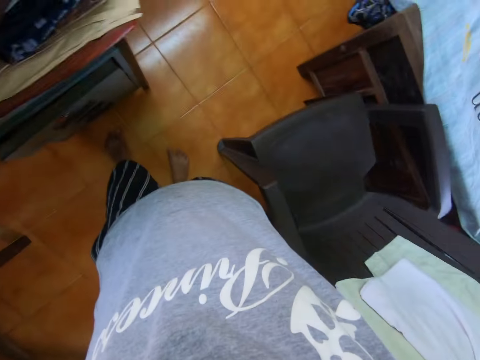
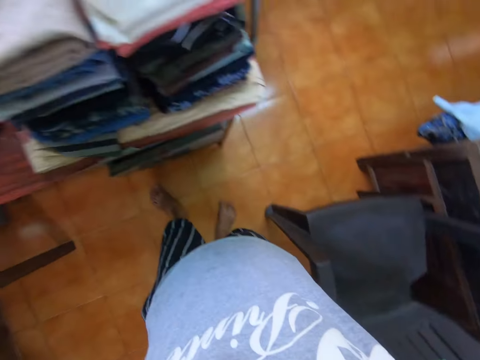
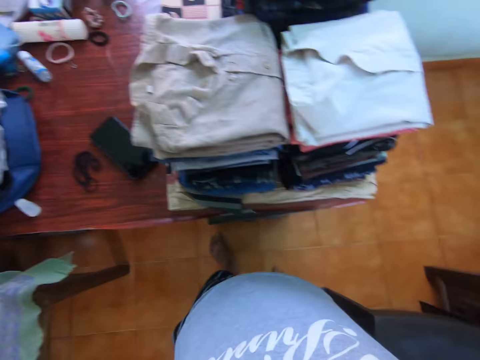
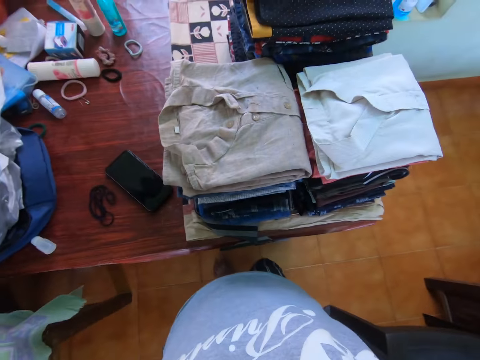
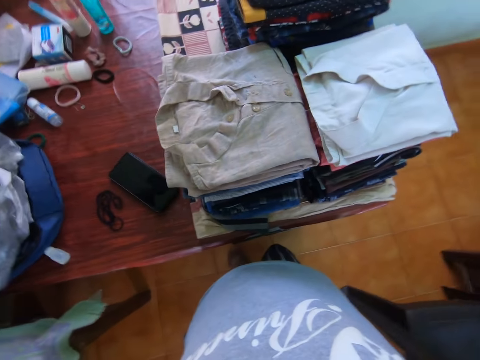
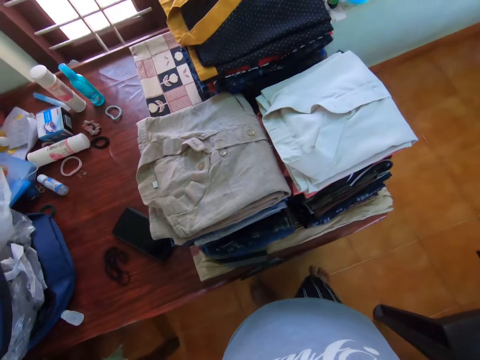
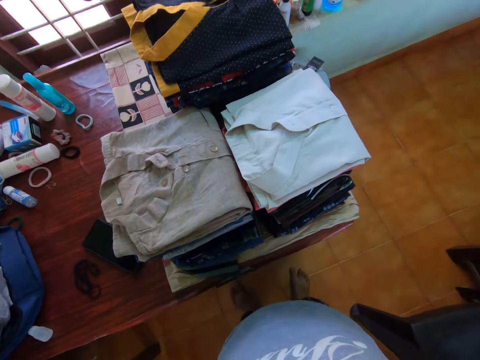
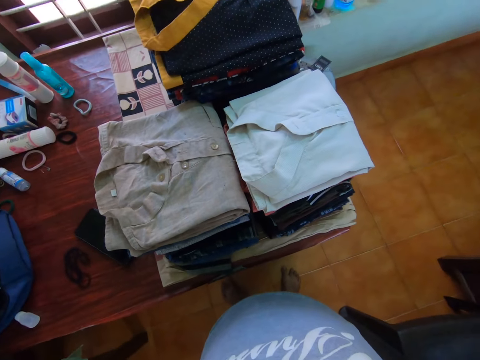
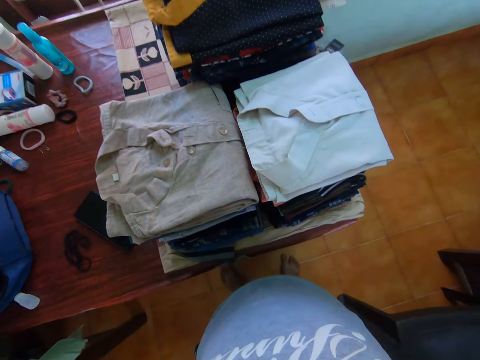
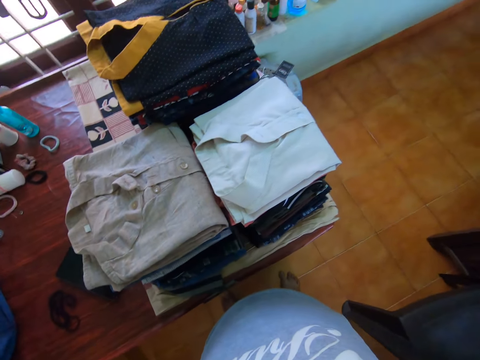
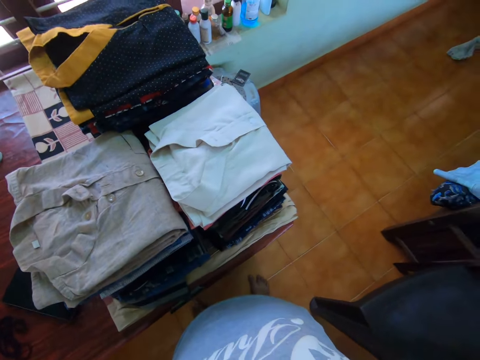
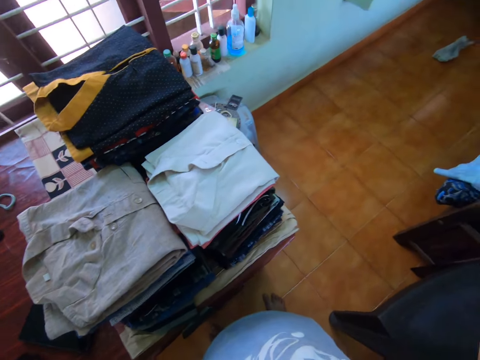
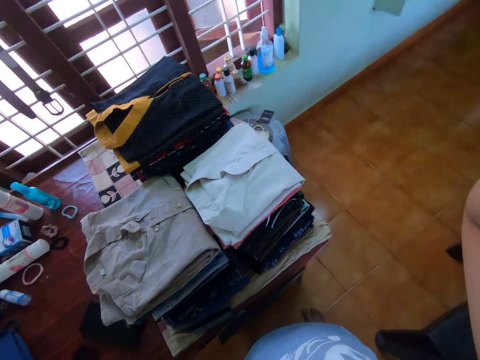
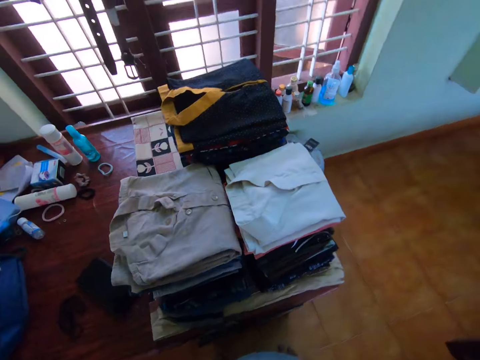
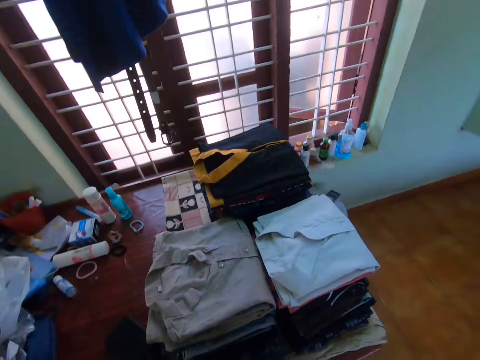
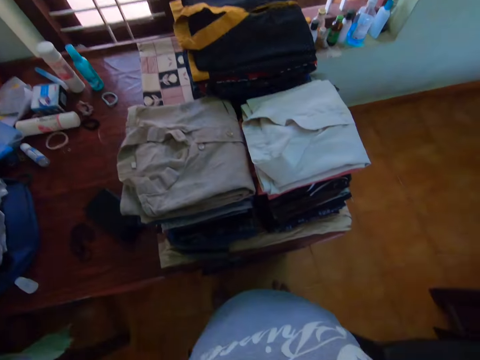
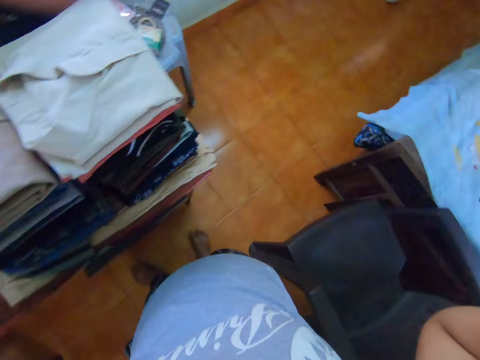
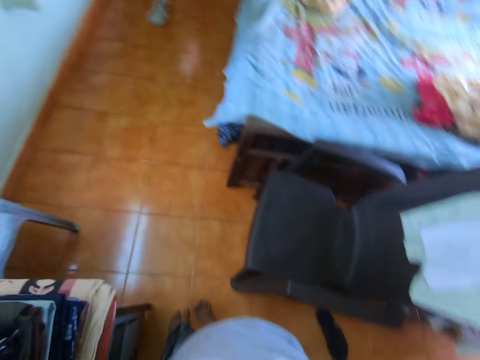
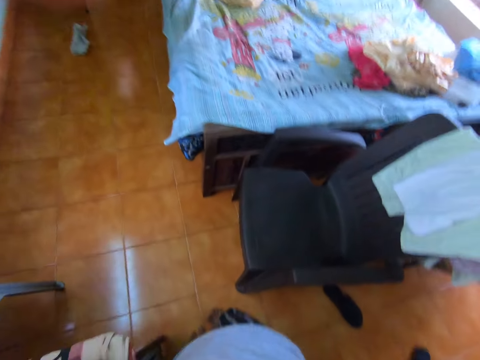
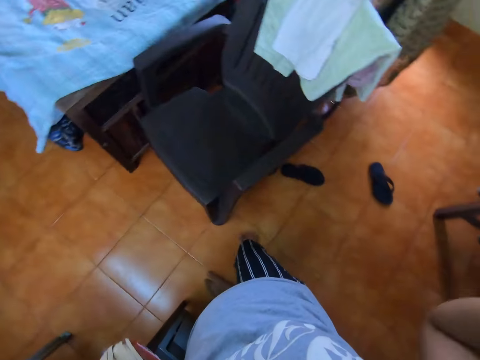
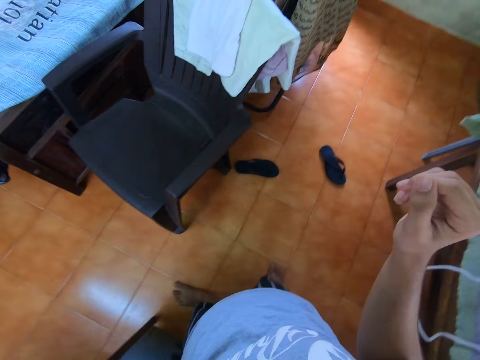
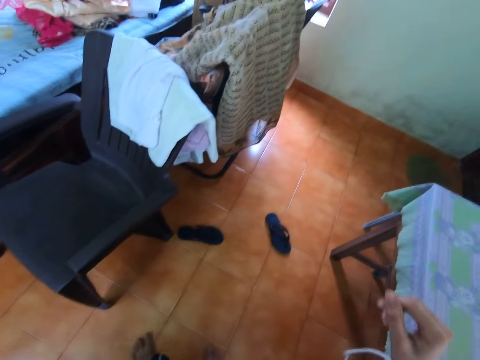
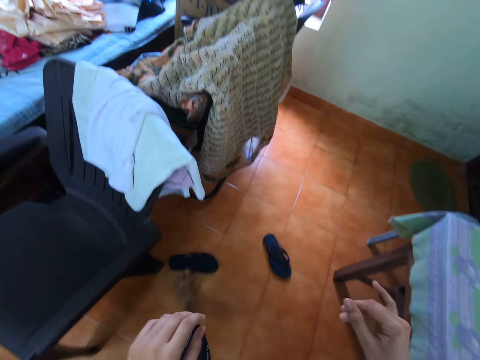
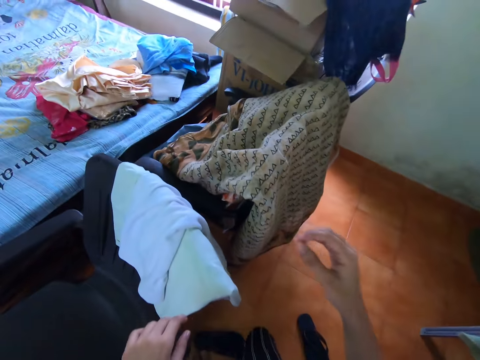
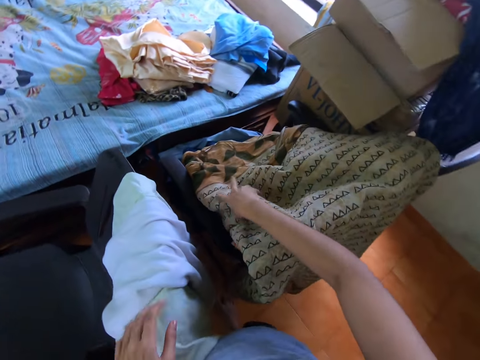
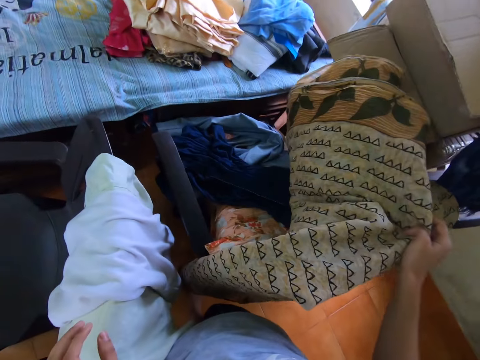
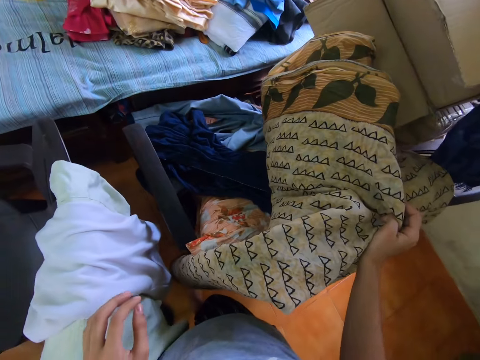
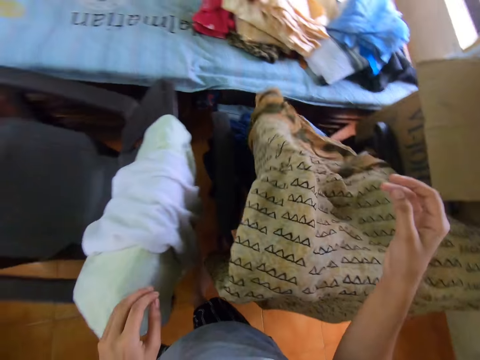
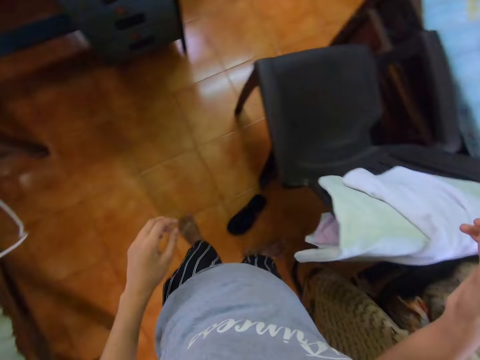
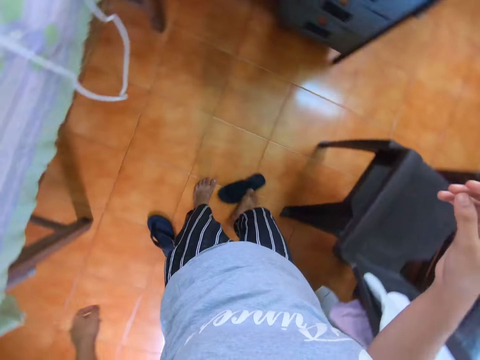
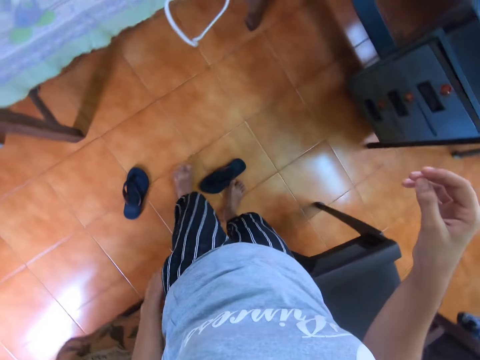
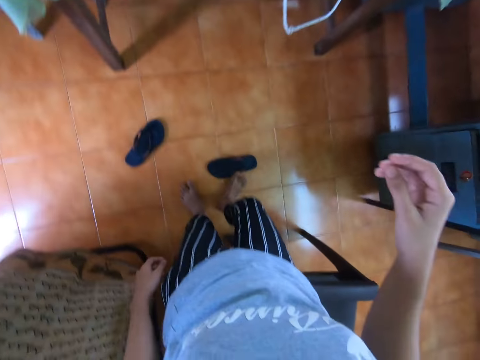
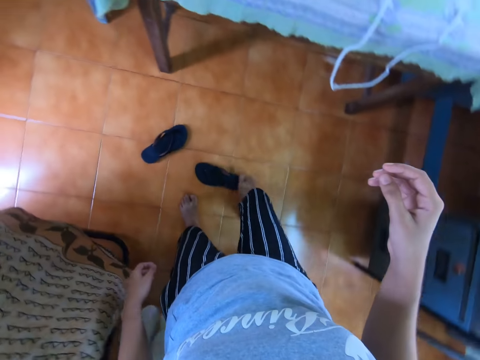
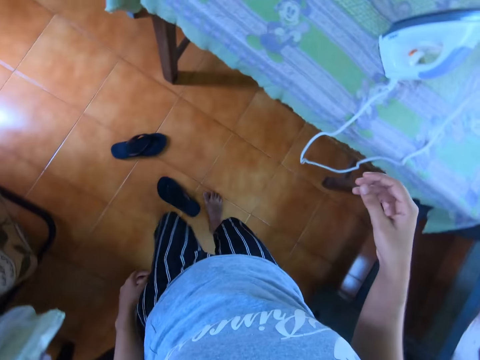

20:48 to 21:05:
The camera wearer talks to a person. They move the right hand. They look around. They walk around. They lift the cloth with the right hand. They pull the bedcover with the right hand. They release the cloth with the right hand. They turn around. They push the slippers with the right leg.

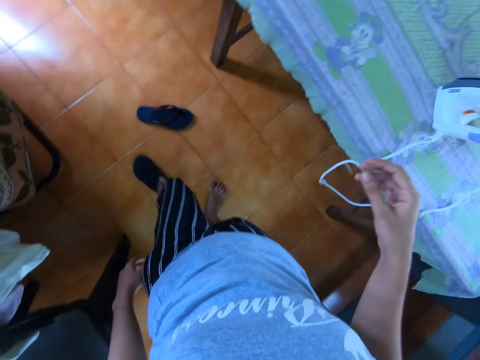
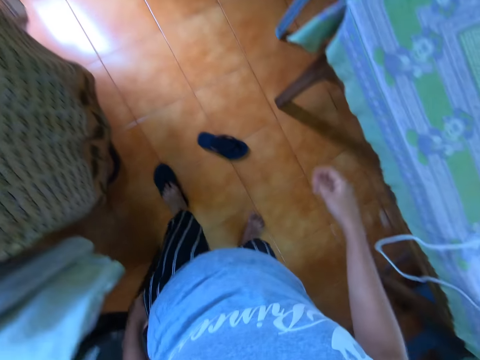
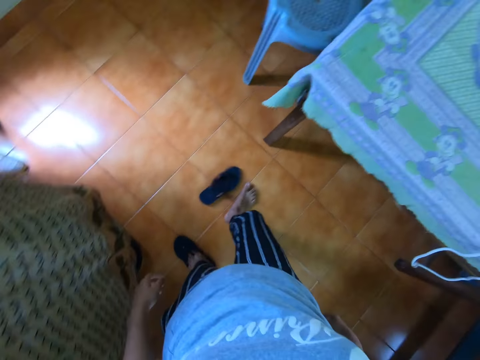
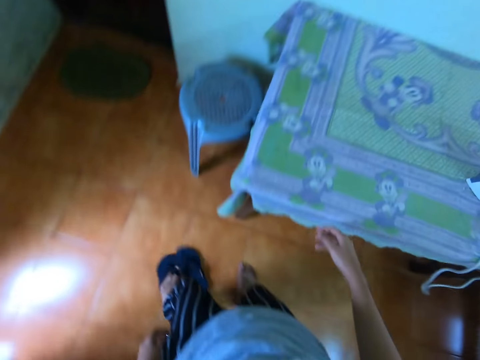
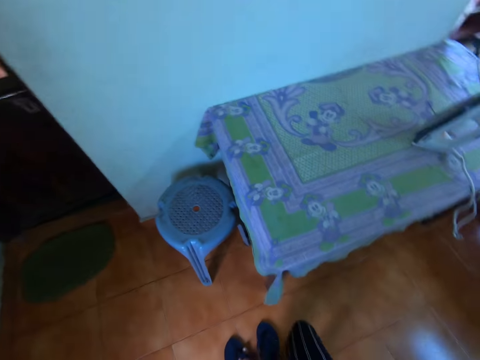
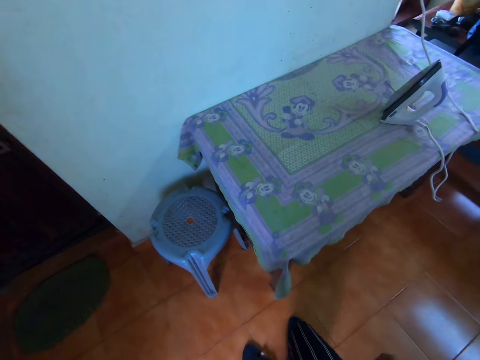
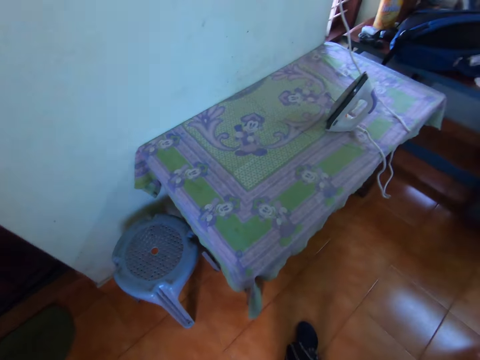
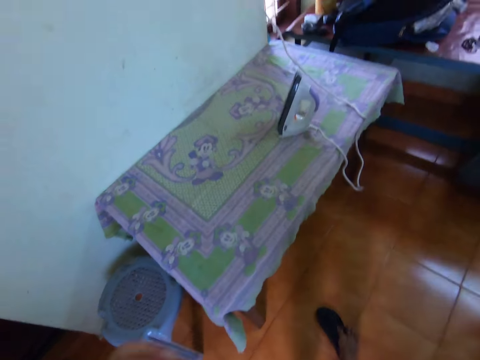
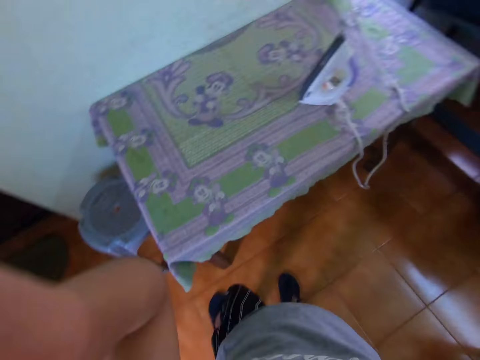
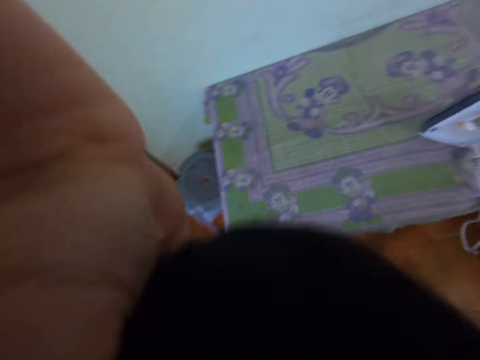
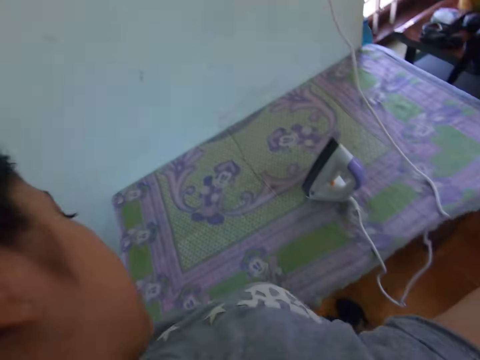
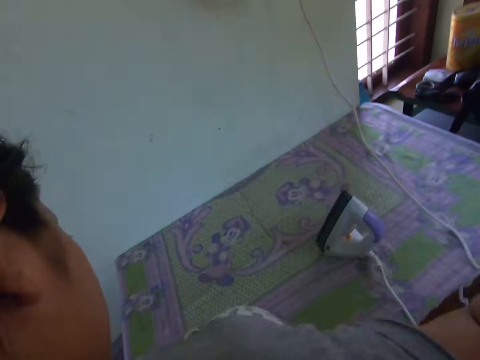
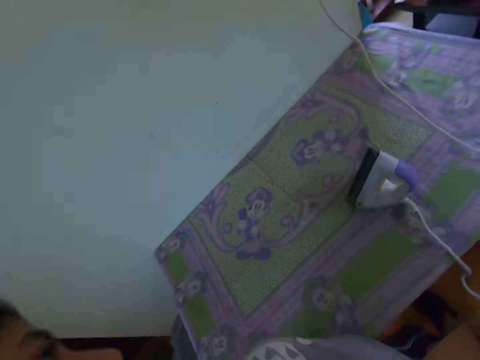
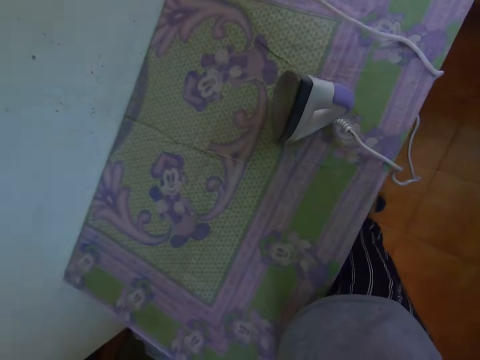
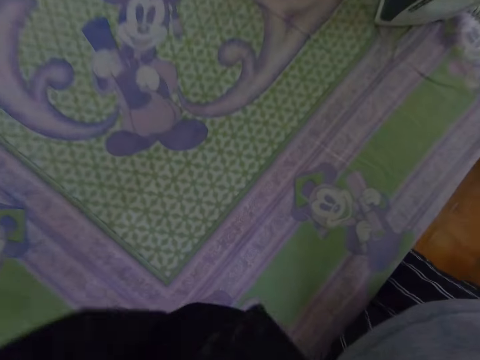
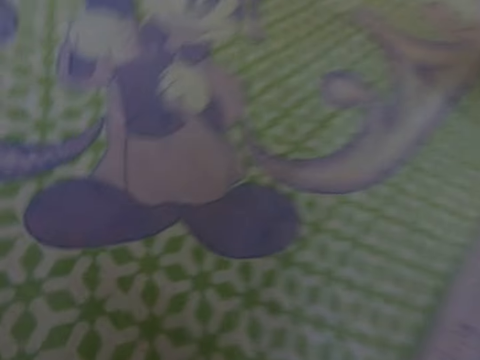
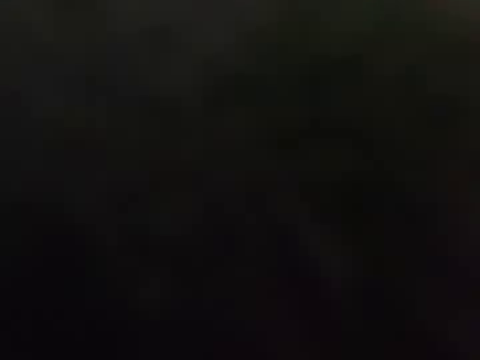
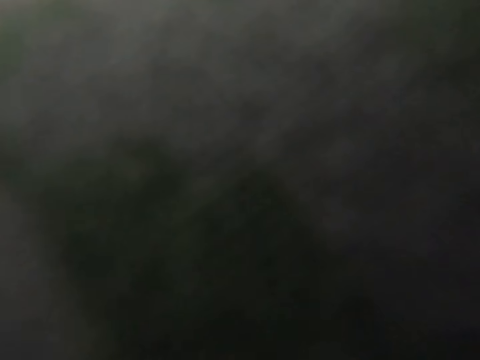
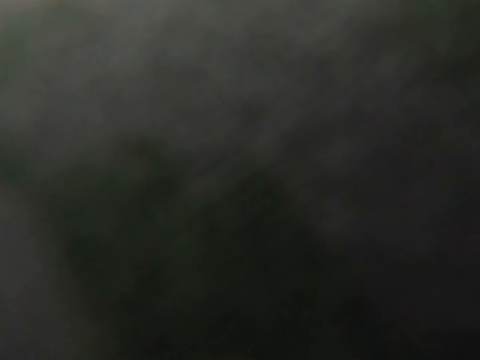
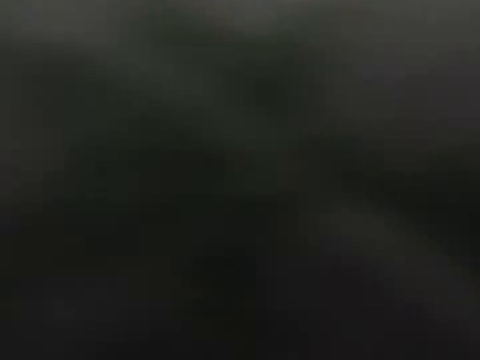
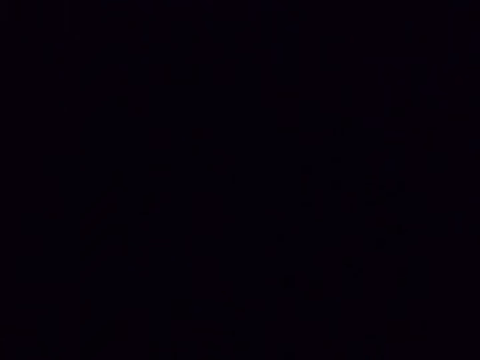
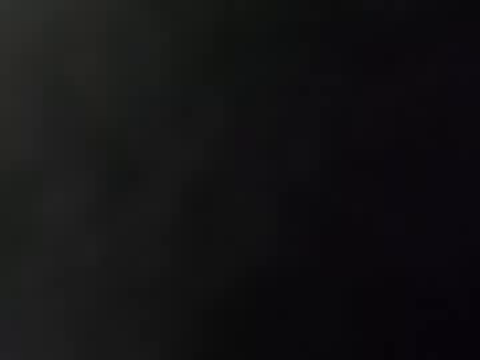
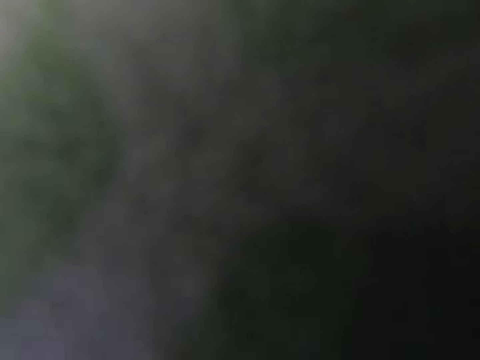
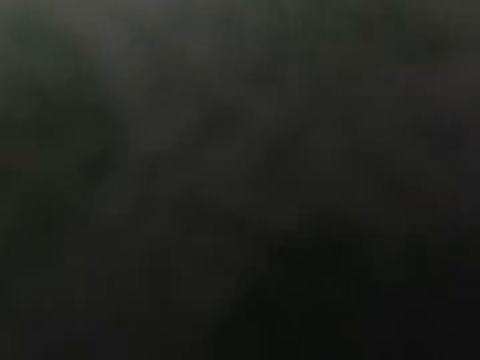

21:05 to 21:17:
The camera wearer puts on the sandals or slippers. They push the slippers with the right leg. They wear the slippers. They raise the hands. They remove the camera. They adjust the camera. They put the camera on the table.
